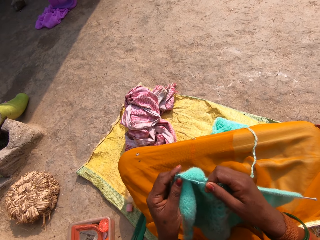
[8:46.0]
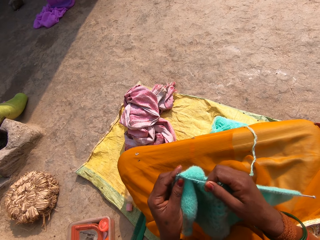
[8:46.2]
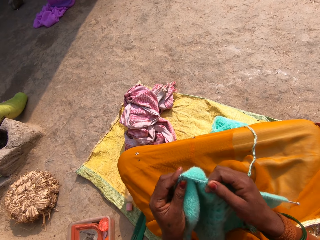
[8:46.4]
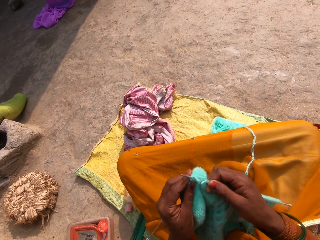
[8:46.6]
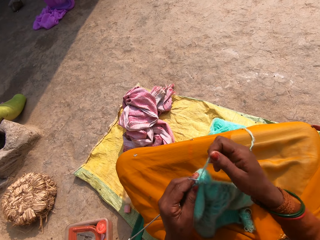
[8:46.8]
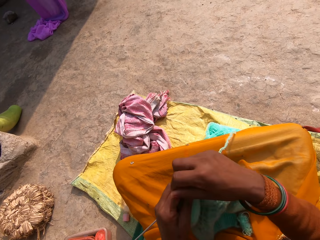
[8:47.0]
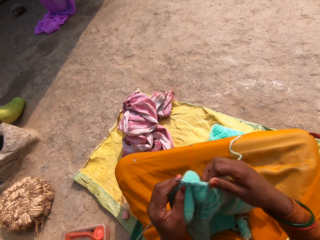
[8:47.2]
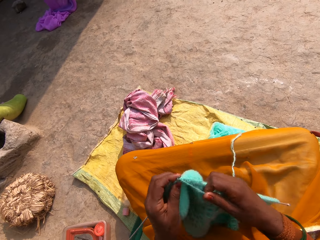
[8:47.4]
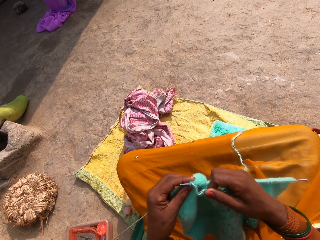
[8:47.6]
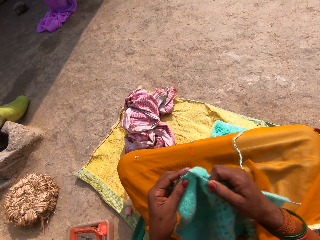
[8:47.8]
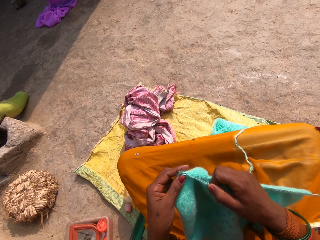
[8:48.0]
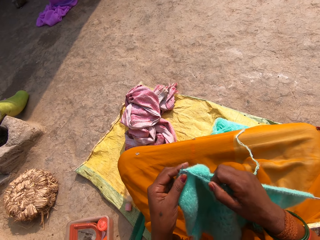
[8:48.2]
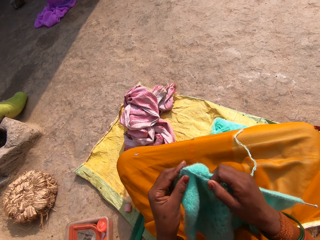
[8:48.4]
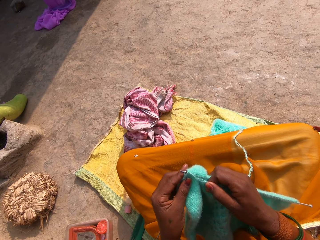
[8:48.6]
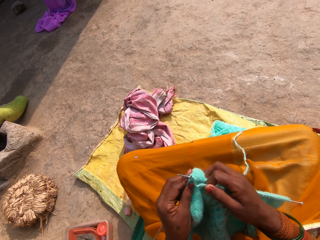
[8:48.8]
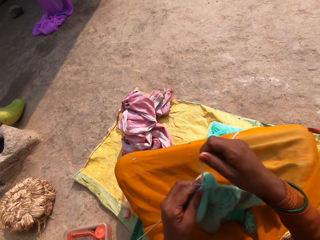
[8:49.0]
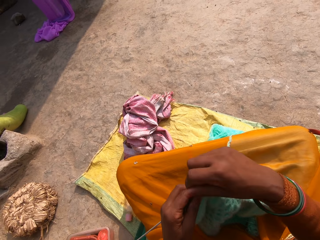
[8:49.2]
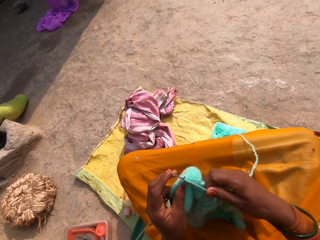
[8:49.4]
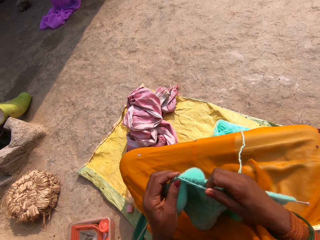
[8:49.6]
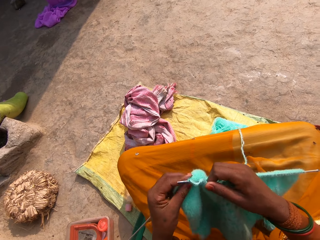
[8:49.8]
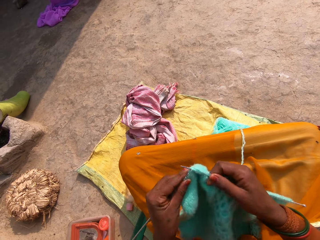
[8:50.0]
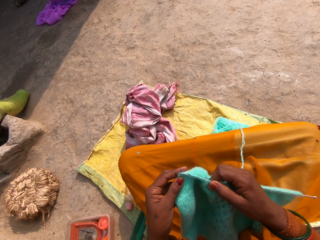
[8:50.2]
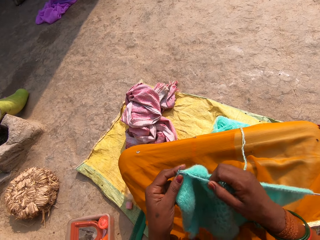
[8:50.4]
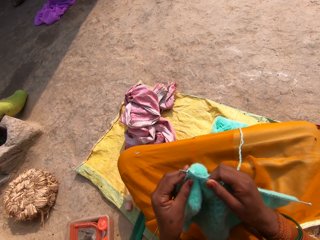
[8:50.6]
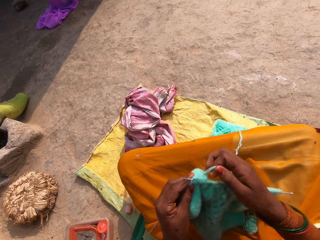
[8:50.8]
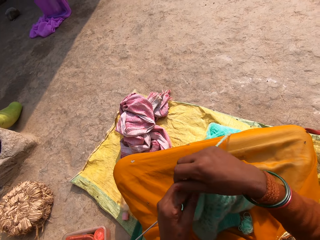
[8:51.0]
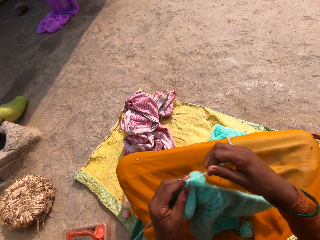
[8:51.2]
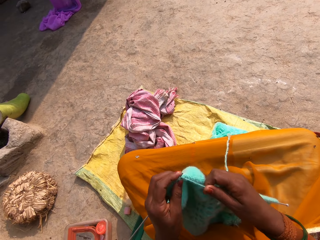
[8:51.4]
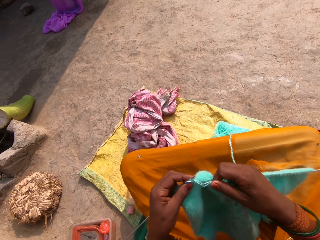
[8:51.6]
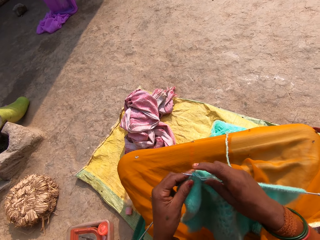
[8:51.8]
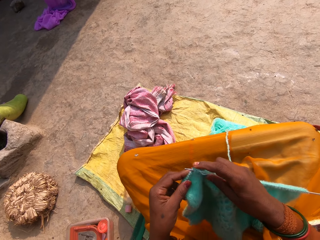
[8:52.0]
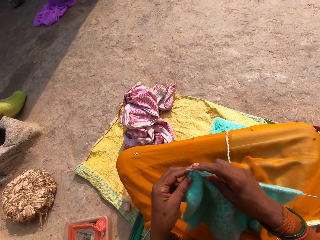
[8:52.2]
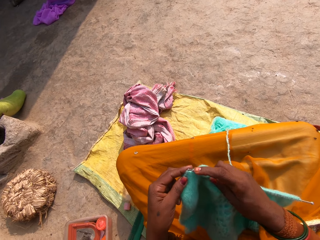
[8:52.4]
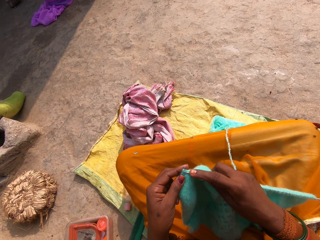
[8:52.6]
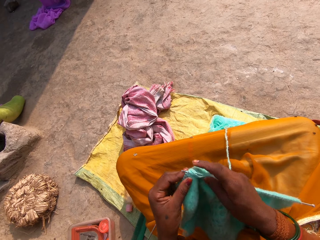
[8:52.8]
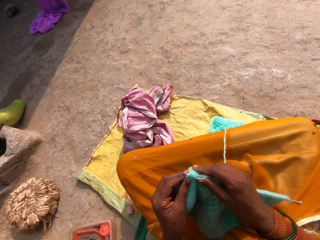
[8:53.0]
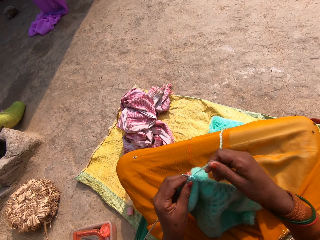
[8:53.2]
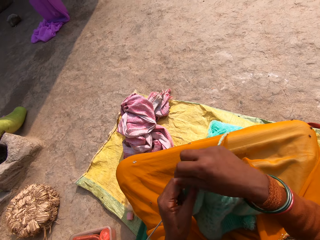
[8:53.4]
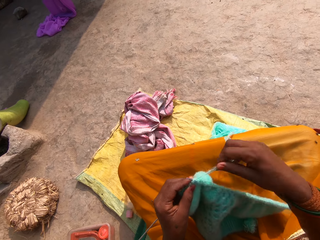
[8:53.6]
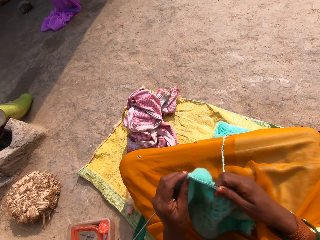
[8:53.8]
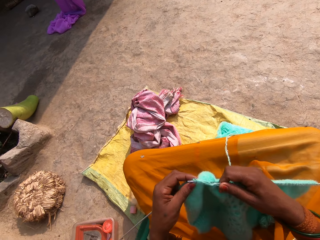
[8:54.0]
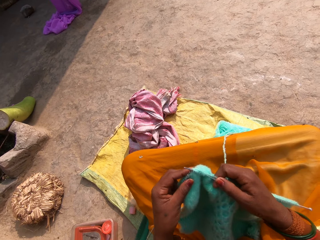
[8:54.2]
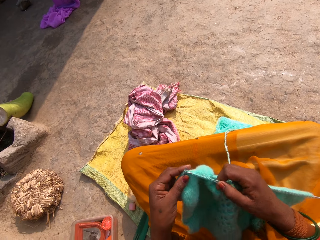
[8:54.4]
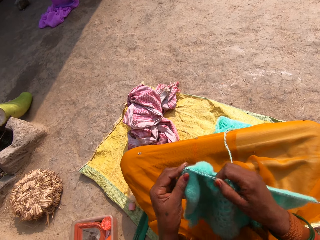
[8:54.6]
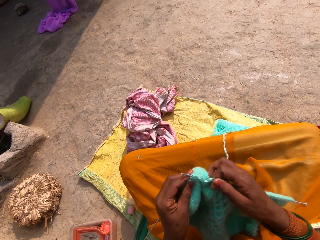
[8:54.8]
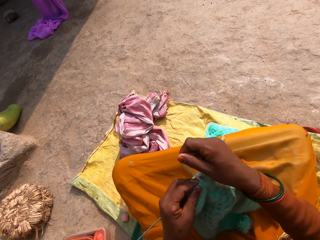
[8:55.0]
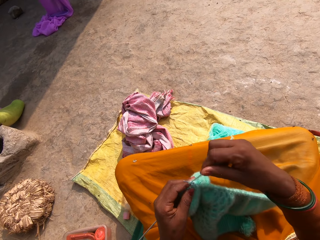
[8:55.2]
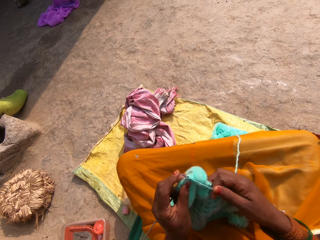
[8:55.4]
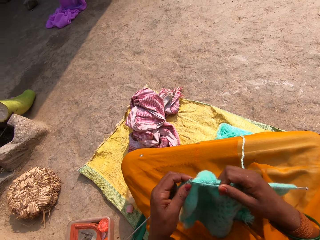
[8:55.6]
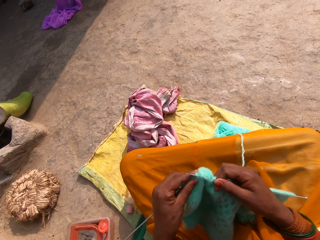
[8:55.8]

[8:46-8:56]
The camera wearer lifts the thread. They roll the thread on the crochet. They knit. They lift the thread. They roll the thread on the crochet. They knit while moving hands. They lift the thread. They roll the thread on the crochet. They knit while moving hands. They pull the thread. They knit.

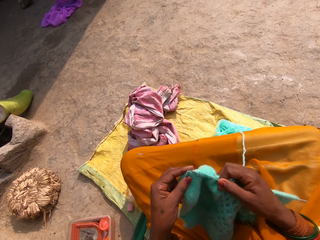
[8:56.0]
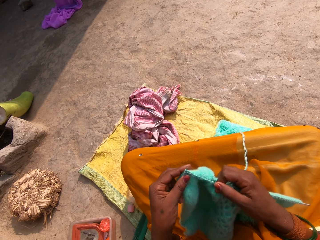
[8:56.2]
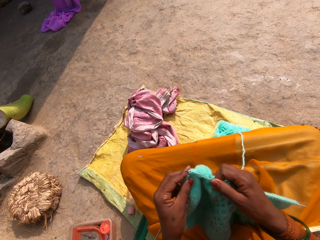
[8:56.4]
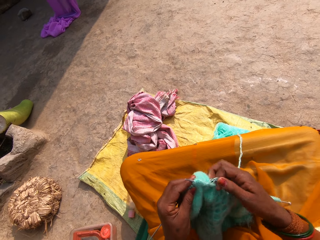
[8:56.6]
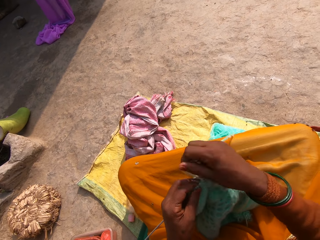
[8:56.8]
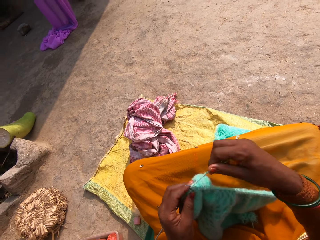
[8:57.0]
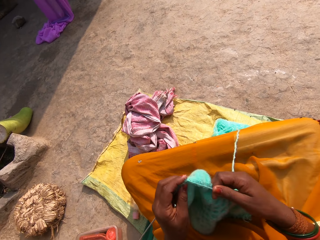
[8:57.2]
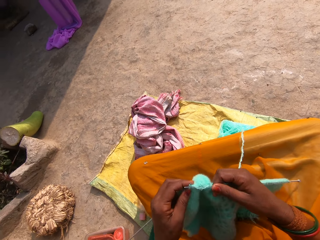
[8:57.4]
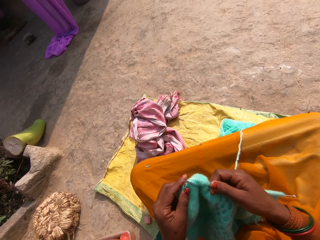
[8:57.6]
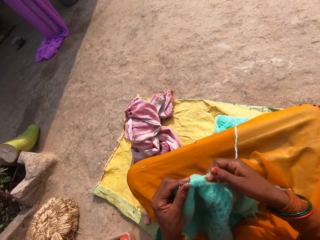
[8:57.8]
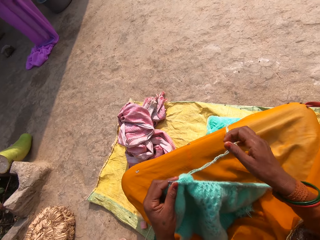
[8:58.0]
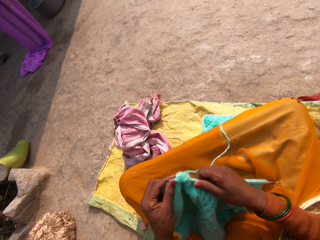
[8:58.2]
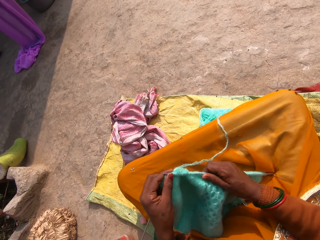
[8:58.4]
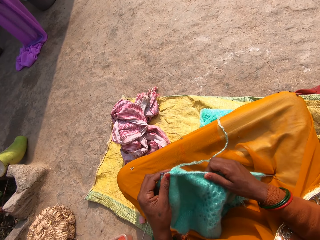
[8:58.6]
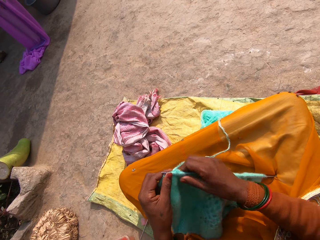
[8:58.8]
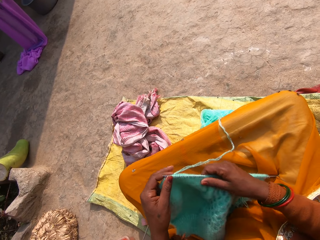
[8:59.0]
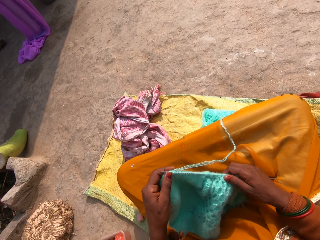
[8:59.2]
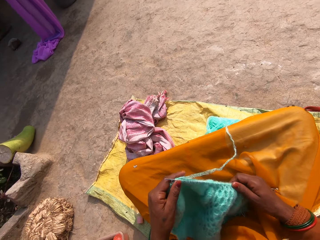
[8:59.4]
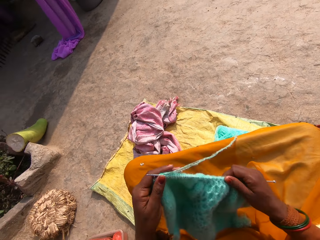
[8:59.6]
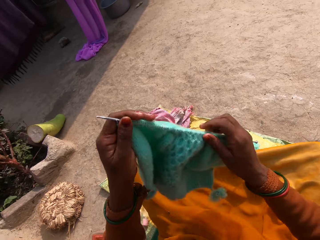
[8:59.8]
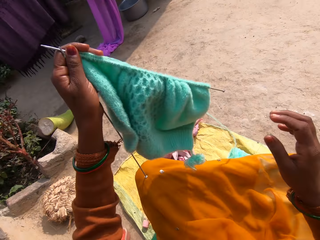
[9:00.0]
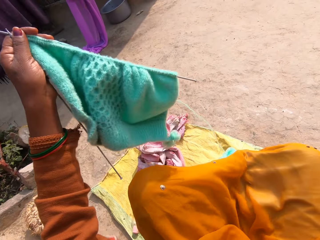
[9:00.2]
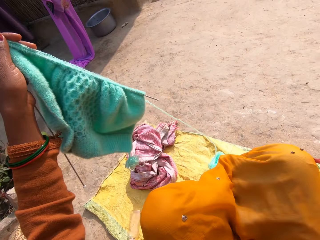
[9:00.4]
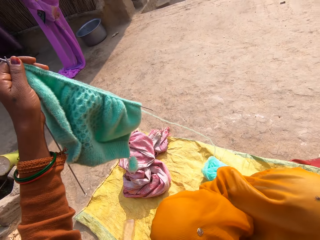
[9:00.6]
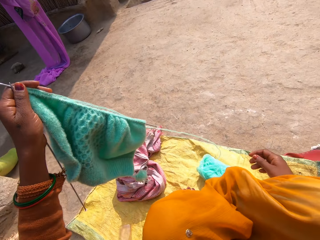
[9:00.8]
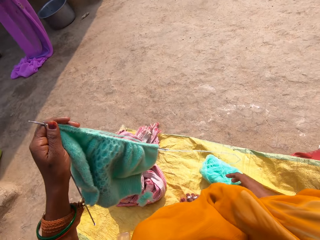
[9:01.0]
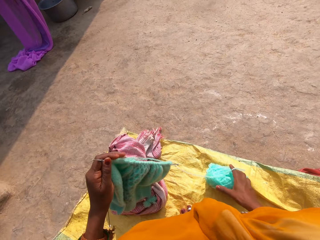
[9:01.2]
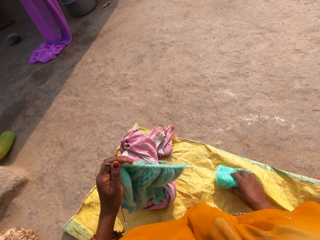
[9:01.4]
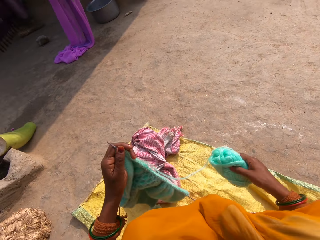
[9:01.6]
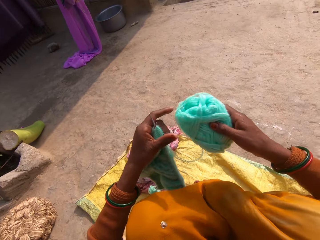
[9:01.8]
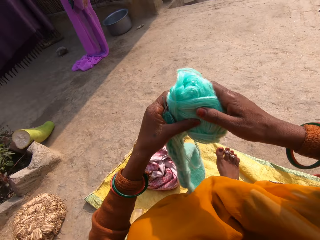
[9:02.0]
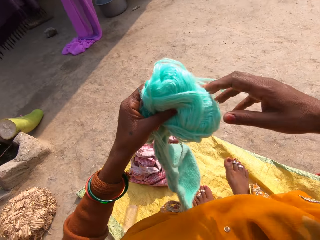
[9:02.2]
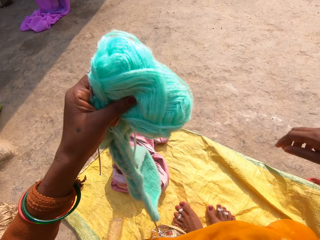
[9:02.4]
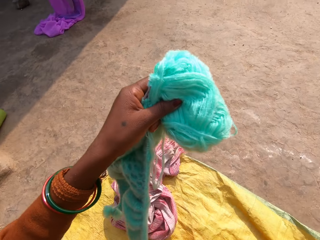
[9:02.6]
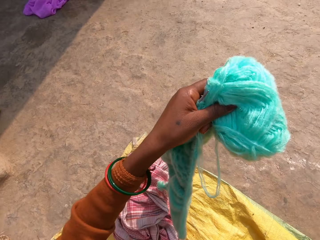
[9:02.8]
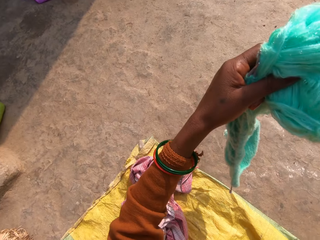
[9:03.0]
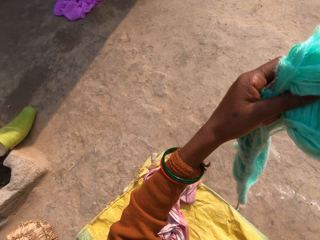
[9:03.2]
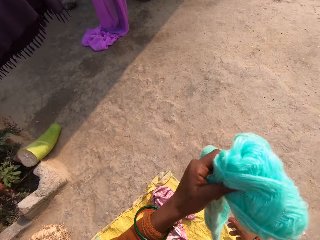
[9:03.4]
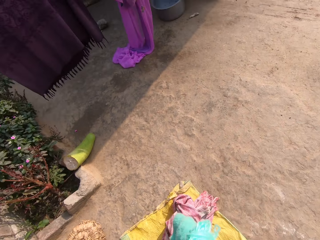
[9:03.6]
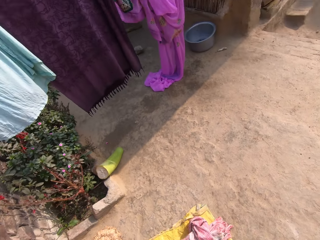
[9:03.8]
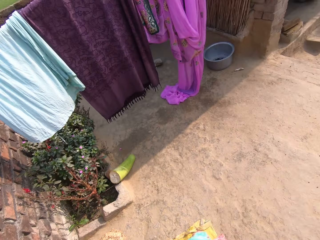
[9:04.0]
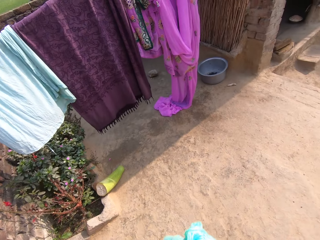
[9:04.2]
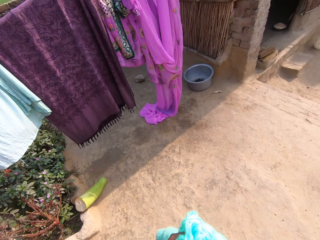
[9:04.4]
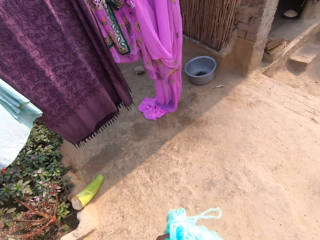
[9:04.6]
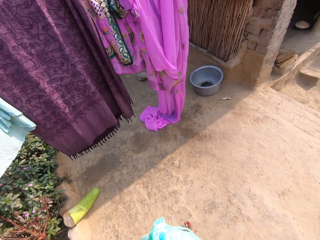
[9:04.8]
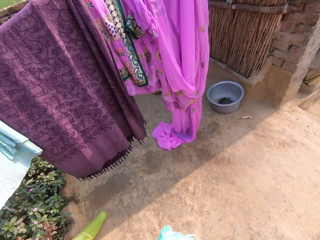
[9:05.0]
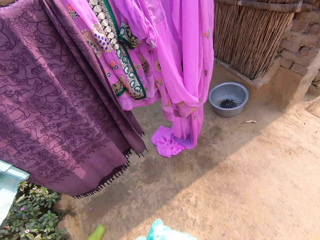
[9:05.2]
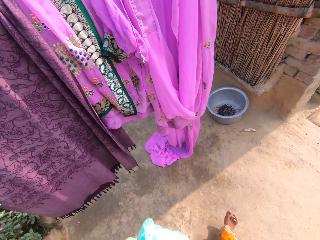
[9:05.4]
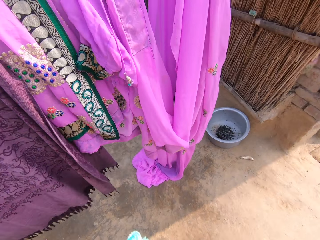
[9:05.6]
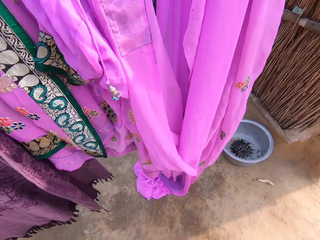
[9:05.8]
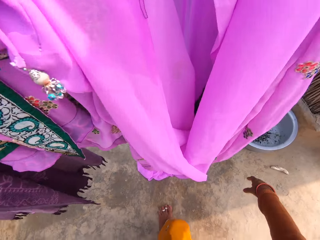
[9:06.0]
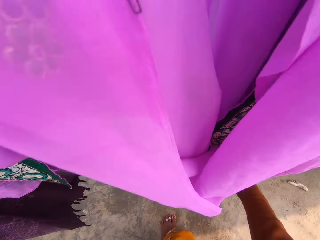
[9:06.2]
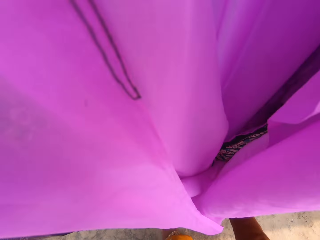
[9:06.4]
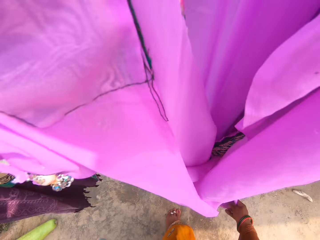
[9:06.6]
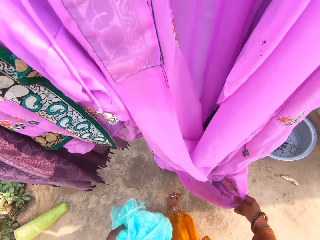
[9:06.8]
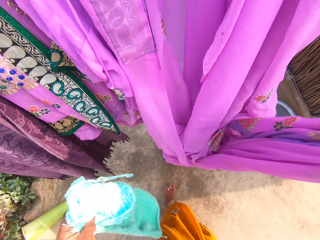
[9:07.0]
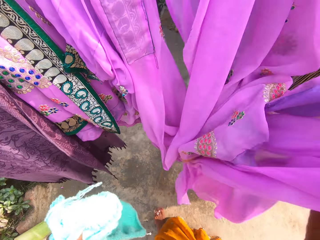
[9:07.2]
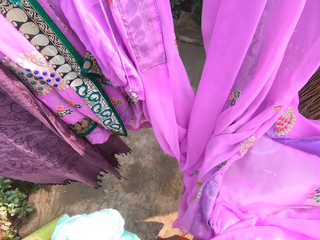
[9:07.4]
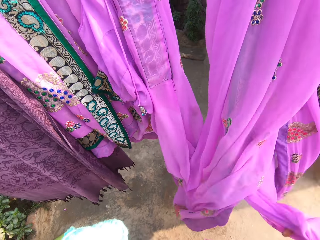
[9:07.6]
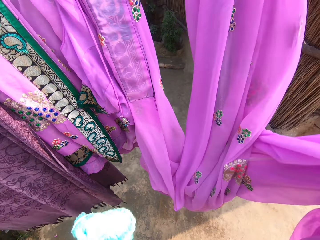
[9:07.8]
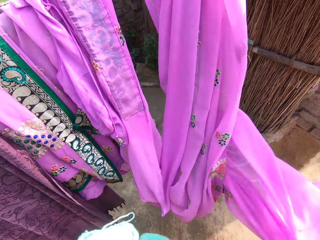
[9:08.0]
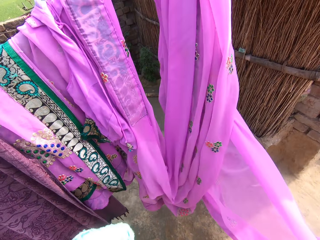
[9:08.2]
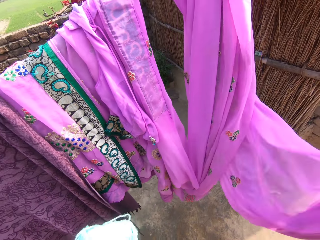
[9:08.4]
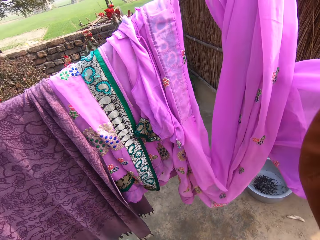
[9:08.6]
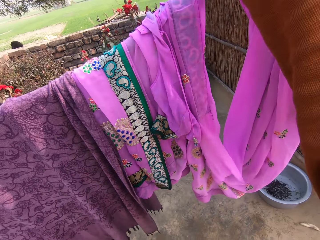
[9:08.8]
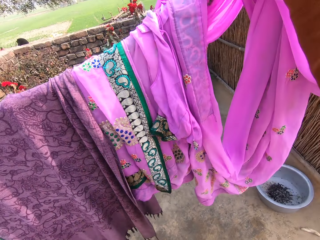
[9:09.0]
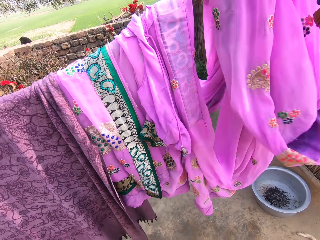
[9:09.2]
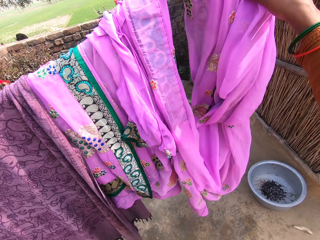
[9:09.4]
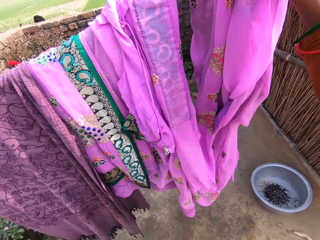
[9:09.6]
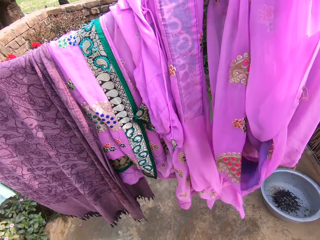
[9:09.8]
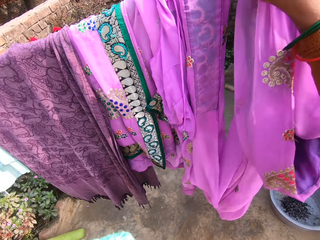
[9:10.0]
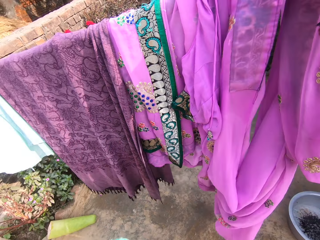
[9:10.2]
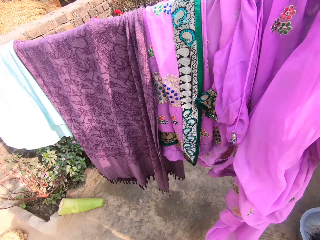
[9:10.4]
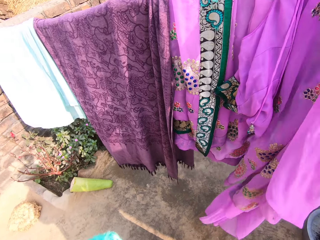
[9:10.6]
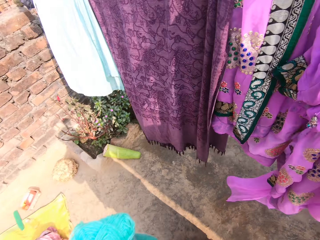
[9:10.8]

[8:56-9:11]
The camera wearer rolls the thread on the crochet. She knits while moving hands. She pulls the thread then drops it on the laps. She knits while moving hands. She adjusts the fabric on the knitting pins. She spreads the knitted fabric on the crochet. She holds up the knitted fabric. She moves. She picks the yarn from the ground. She holds the thread with the right hand. She moves the yarn to her left hand. She holds the fabric with both hands. She raises the foot. She stands. She walks around. She walks to a clothing line. She adjusts a cloth on the line. She holds a purple garment, lifts up the purple garment, pulls the purple garment from the lining, lifts the garment to the lining and moves the garment to the lining.
